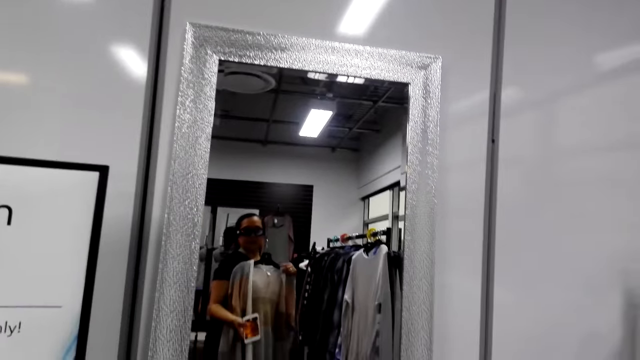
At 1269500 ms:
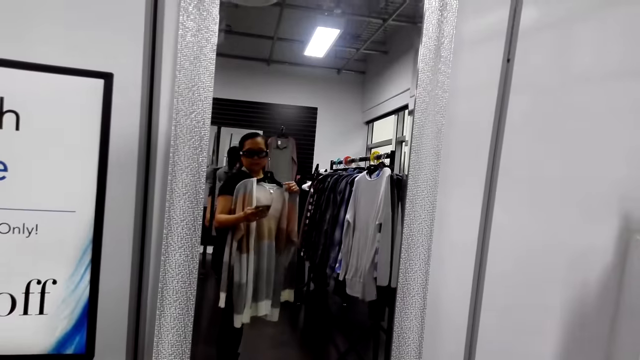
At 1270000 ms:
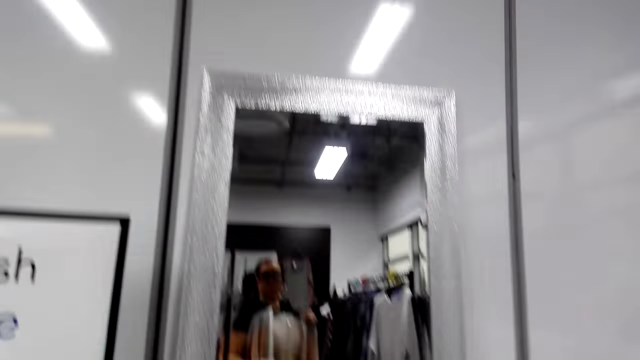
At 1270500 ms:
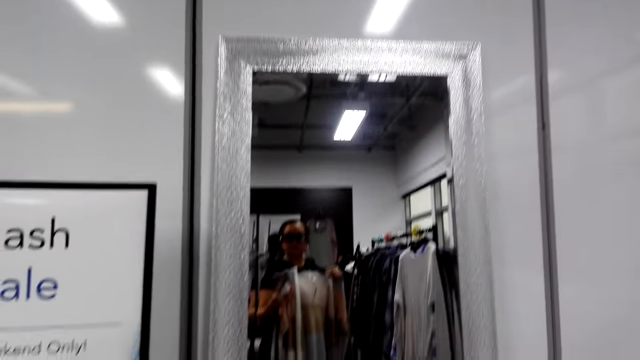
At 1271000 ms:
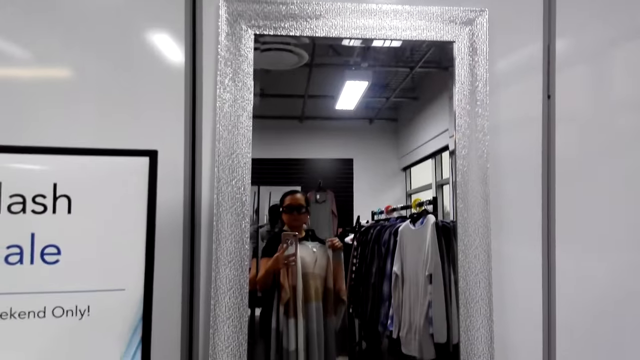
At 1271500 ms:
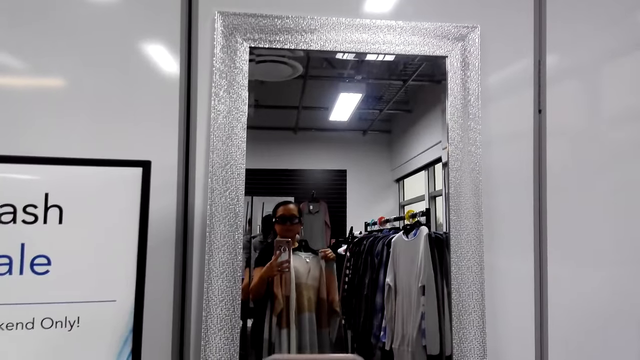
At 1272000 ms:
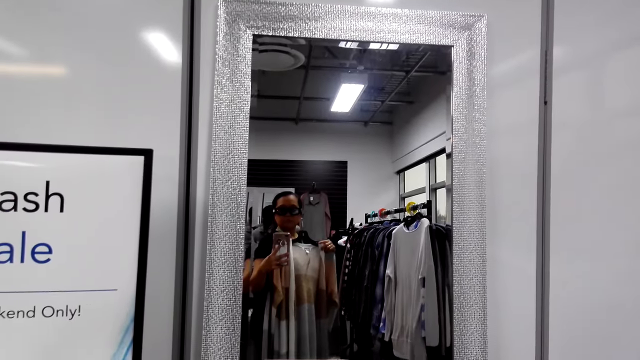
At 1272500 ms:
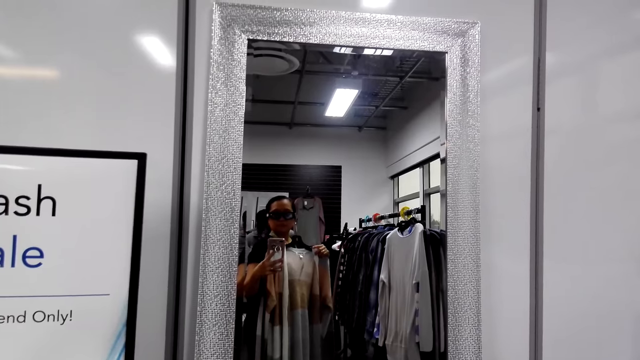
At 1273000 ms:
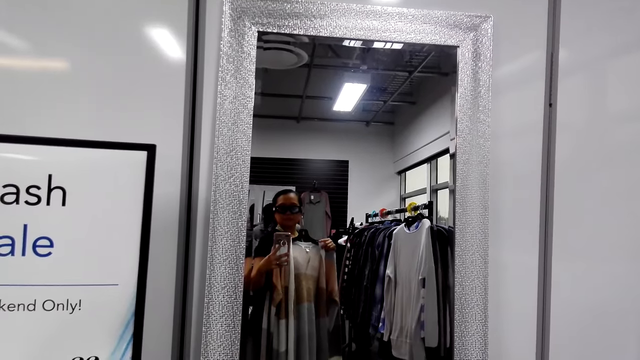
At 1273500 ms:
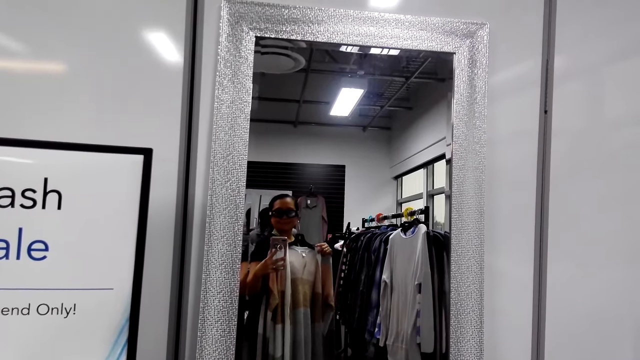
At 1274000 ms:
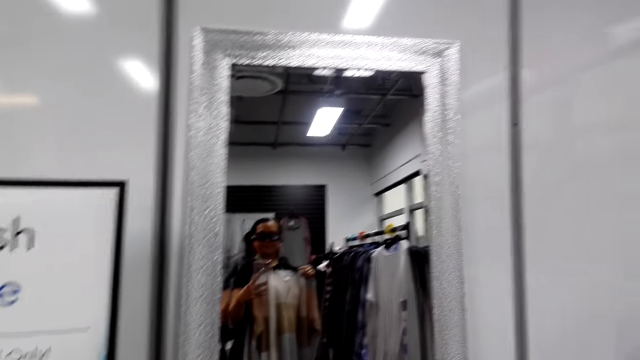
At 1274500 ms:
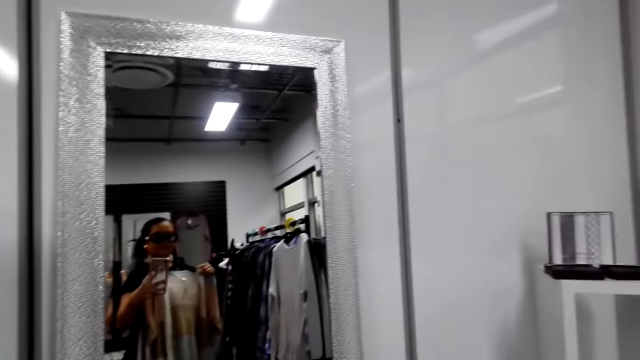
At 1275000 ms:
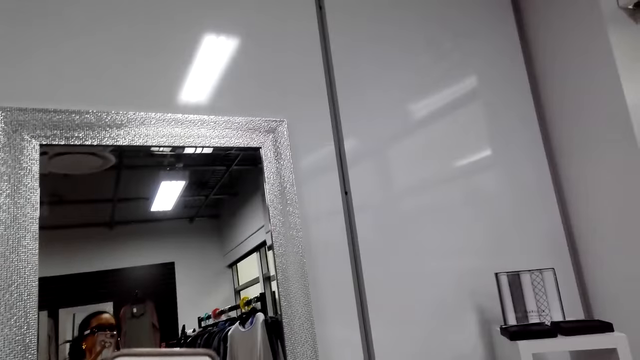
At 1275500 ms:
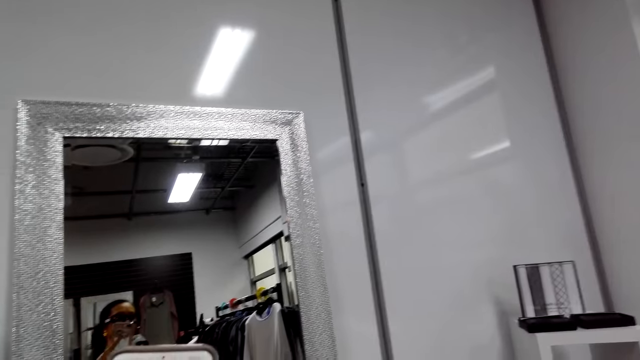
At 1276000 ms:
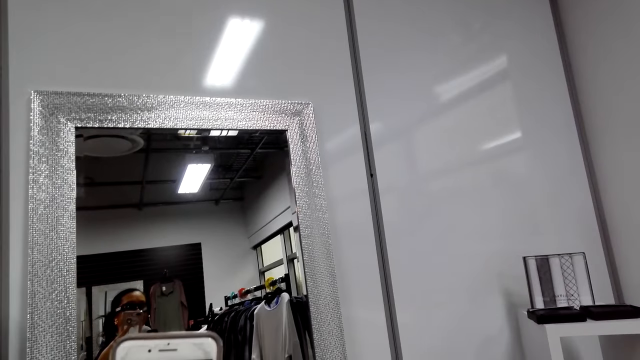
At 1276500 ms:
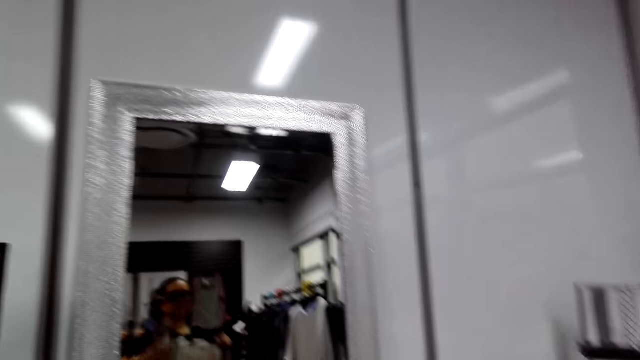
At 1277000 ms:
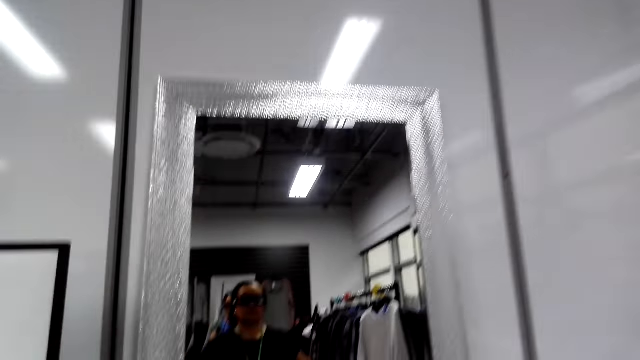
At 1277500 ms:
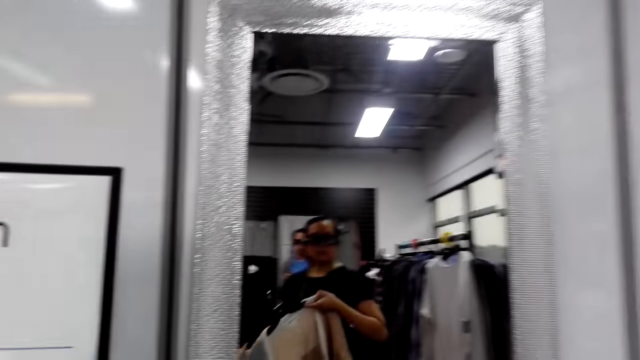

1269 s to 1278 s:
The camera wearer looks at the mirror. They take a photo.

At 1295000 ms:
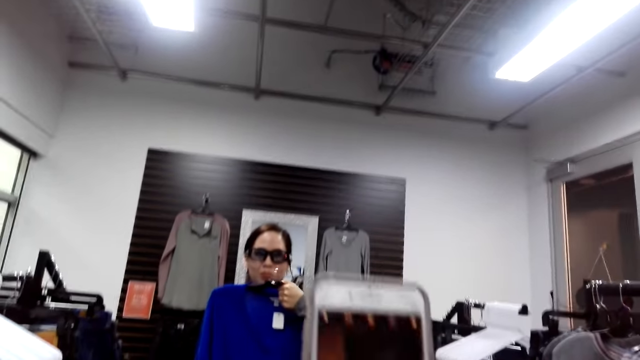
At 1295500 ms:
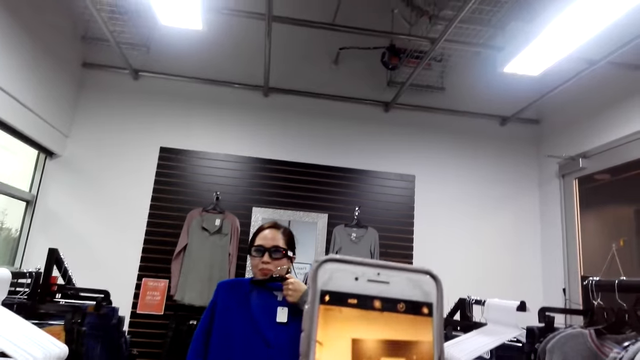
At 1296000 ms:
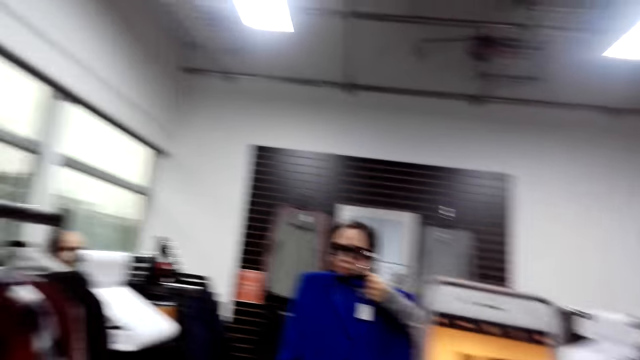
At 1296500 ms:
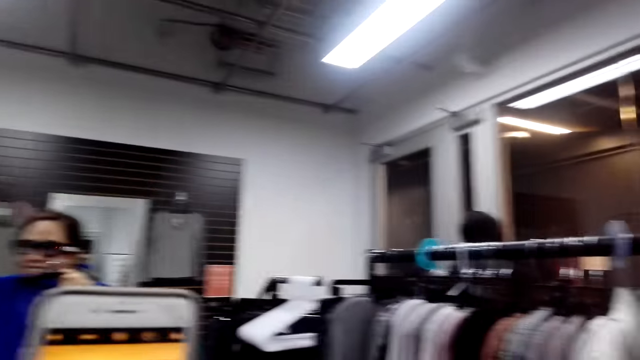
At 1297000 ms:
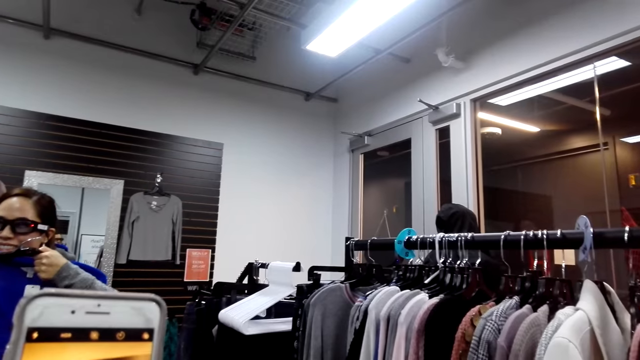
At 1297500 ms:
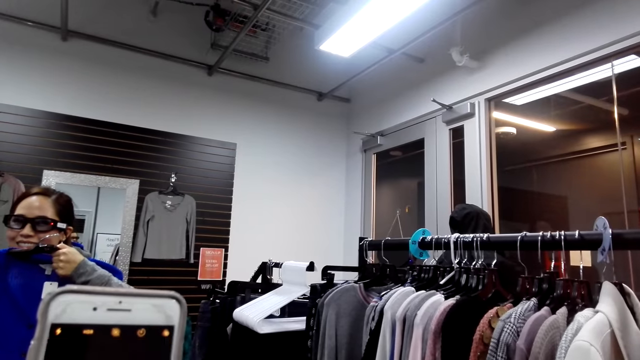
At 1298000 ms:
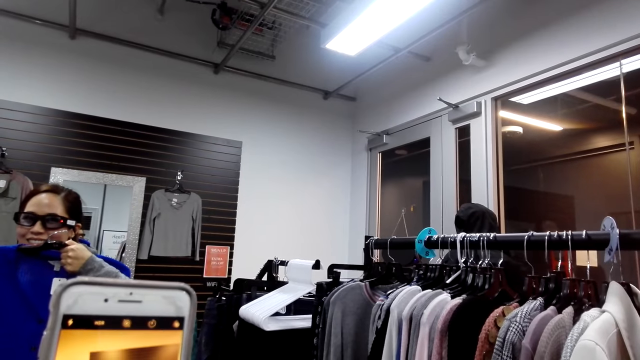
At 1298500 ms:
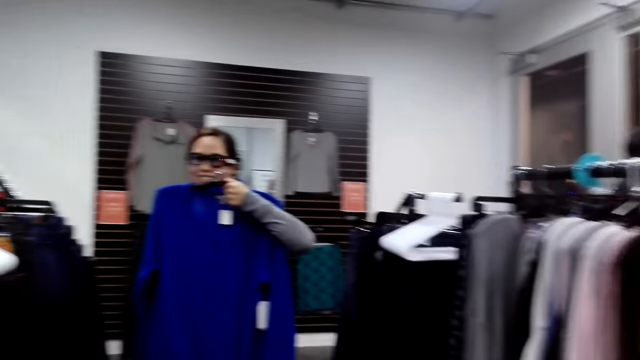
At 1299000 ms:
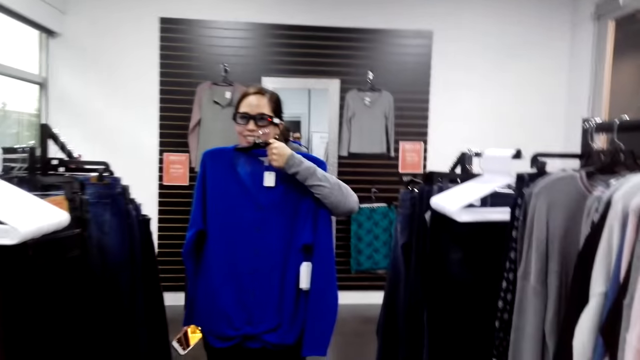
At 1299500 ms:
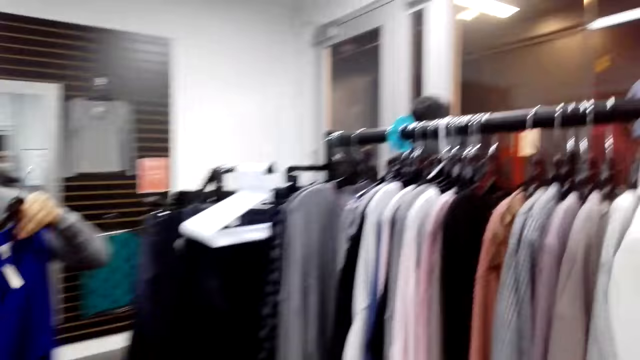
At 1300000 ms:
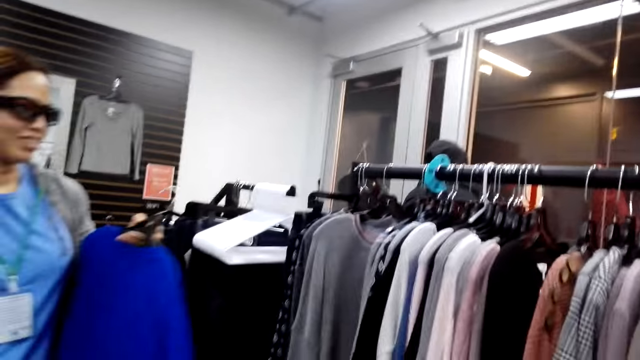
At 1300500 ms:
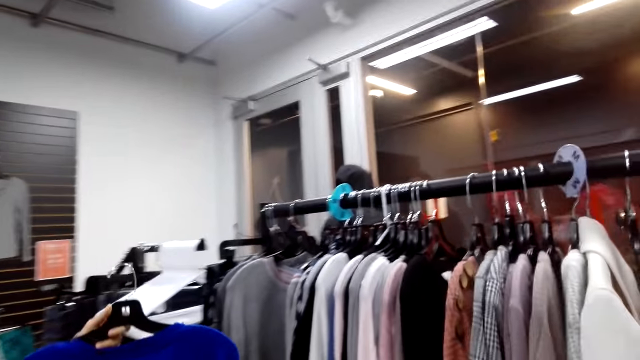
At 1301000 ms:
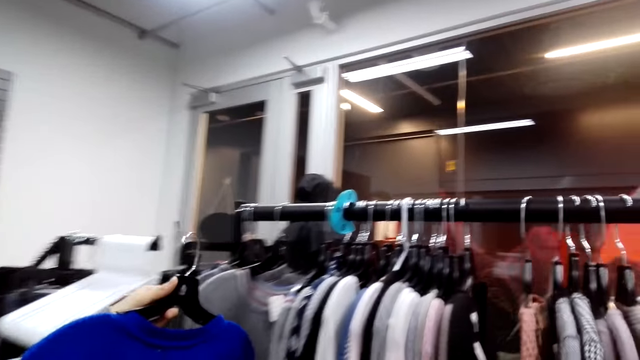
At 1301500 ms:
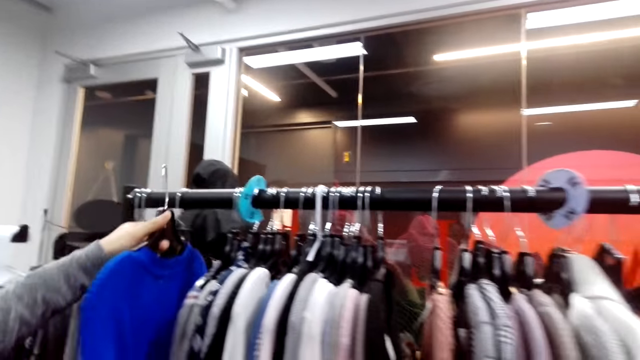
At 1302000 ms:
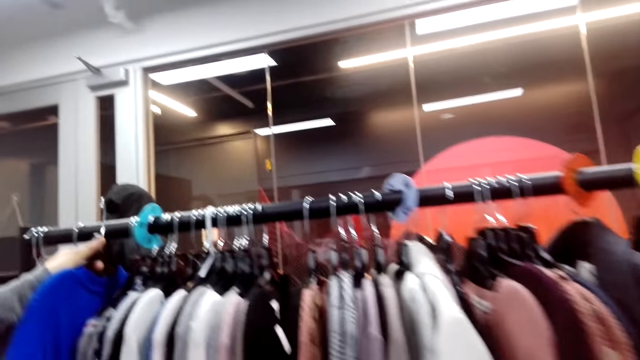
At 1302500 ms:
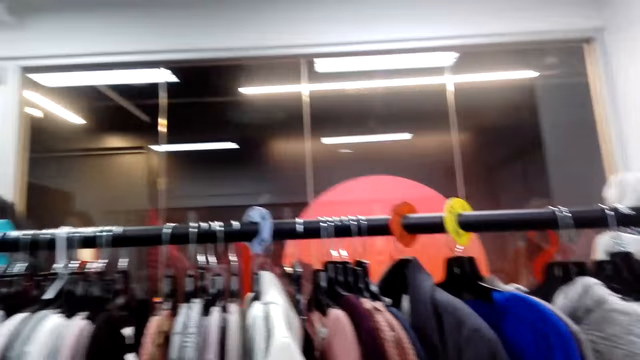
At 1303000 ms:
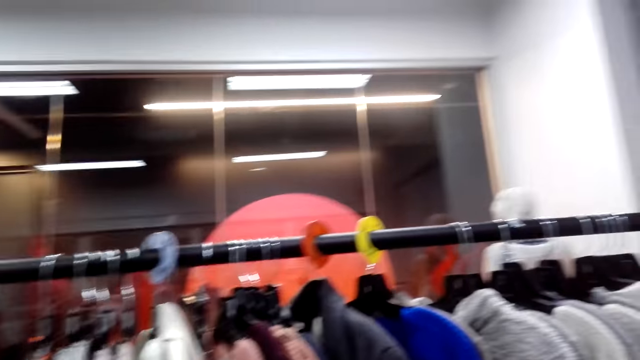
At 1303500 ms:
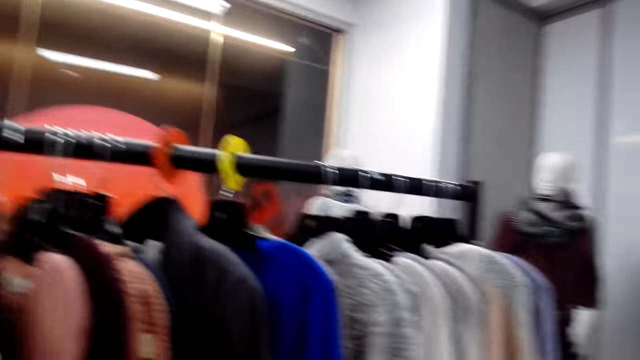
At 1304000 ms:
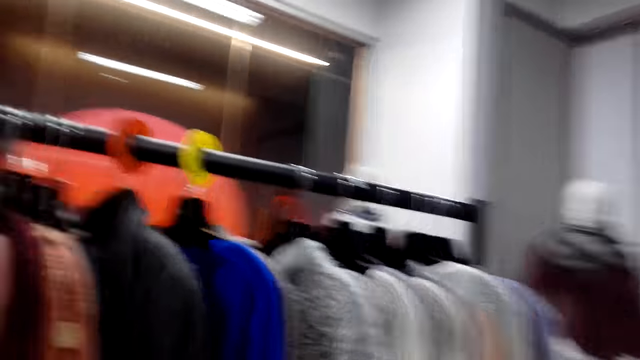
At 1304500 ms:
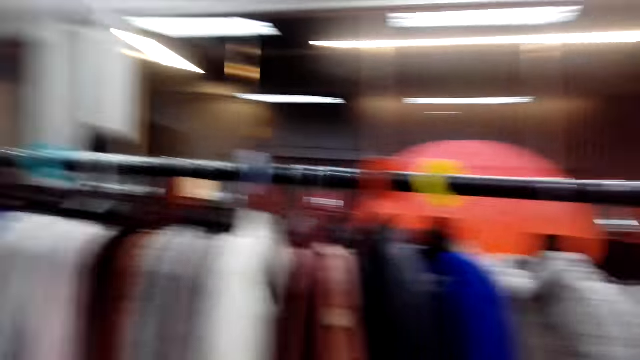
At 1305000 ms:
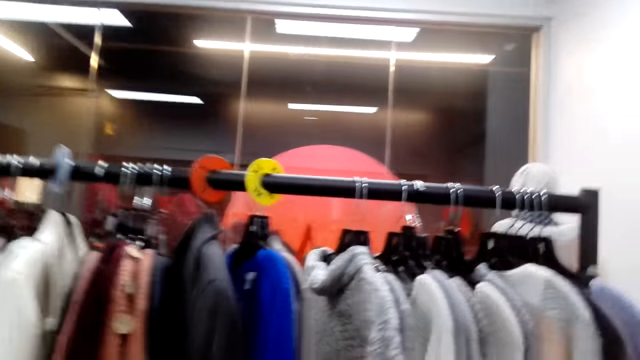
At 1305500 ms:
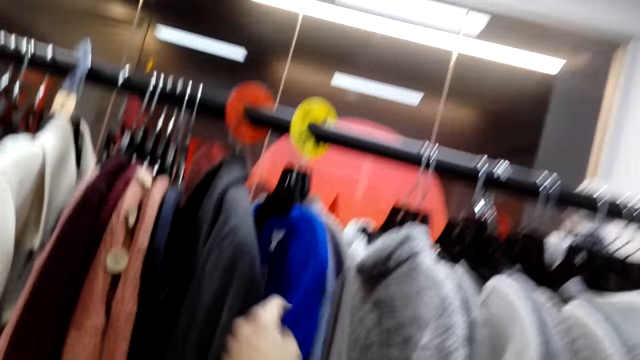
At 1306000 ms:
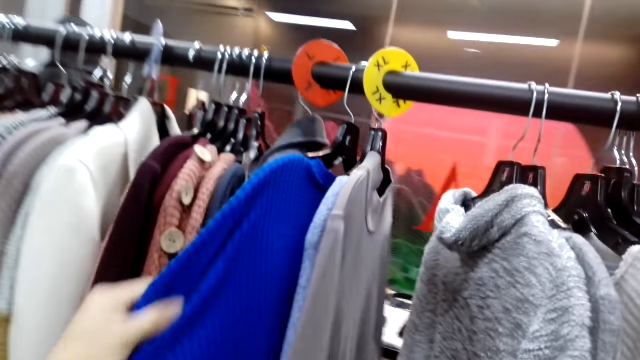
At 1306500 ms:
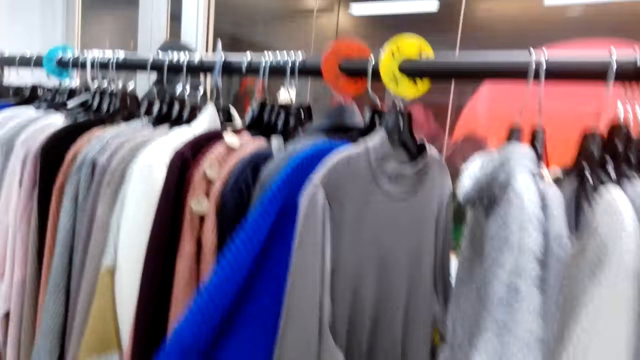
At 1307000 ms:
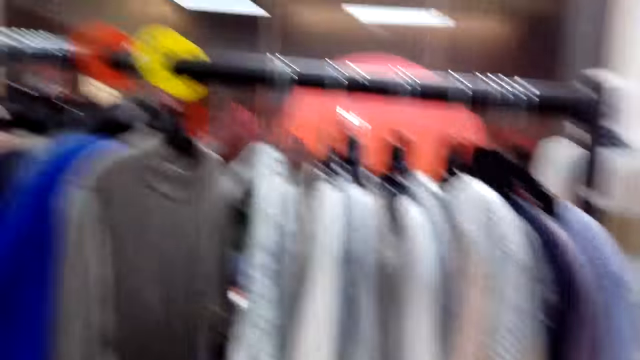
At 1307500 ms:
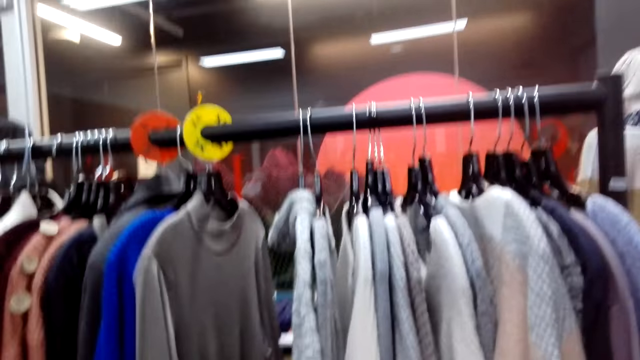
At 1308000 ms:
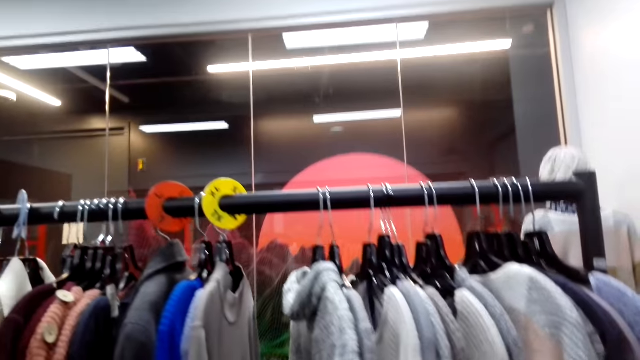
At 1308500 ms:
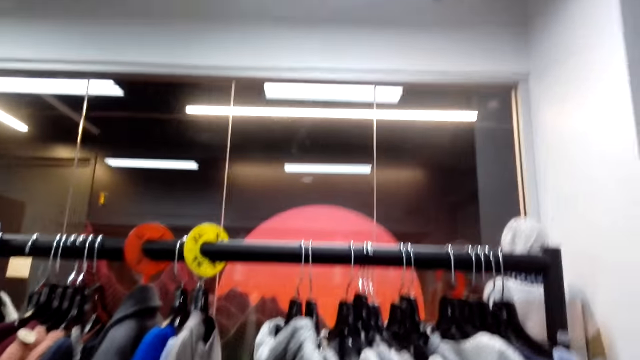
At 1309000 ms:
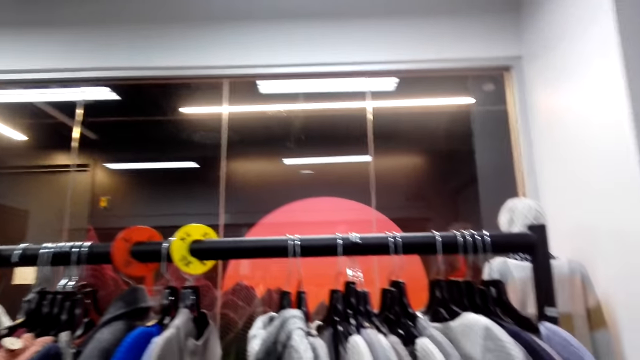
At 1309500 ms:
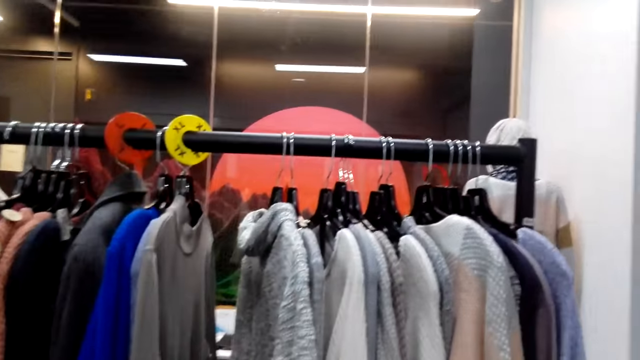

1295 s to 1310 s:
The camera wearer takes a photo of a woman. The woman moves forward. The woman puts the jumper on the clothes rack. The camera wearer moves around and touches the jumper on the clothes rack.
